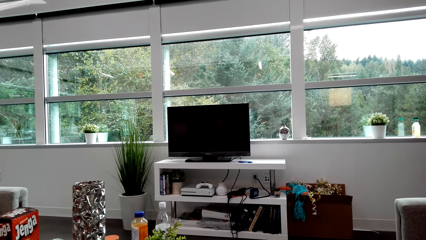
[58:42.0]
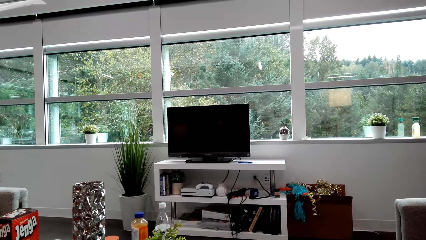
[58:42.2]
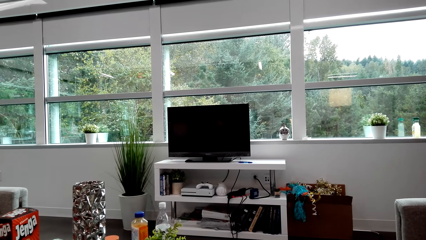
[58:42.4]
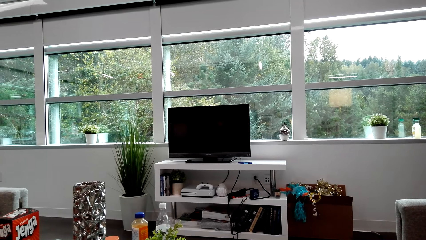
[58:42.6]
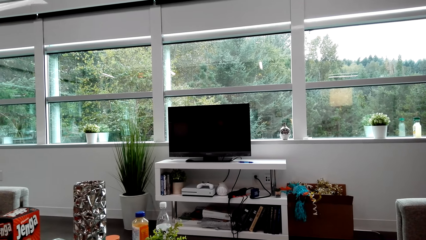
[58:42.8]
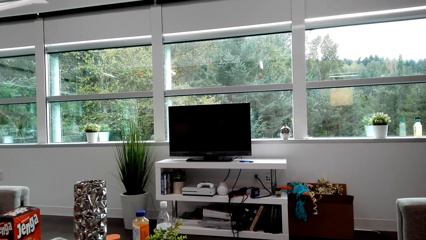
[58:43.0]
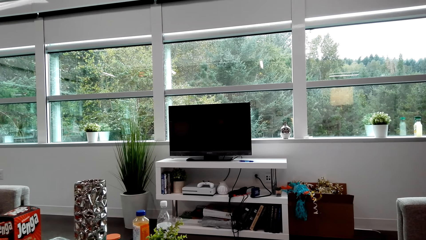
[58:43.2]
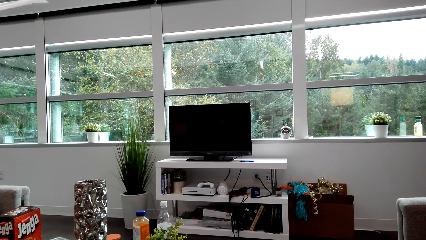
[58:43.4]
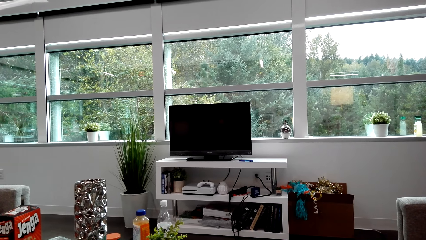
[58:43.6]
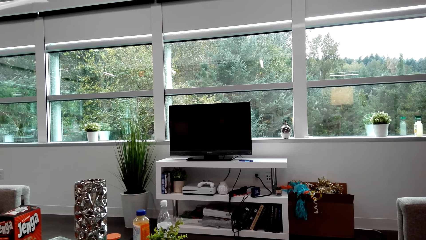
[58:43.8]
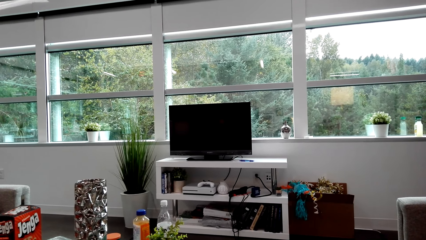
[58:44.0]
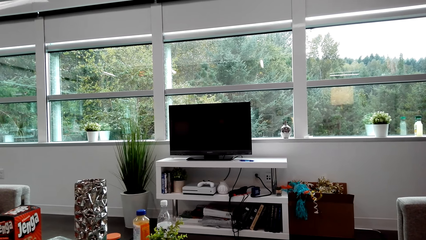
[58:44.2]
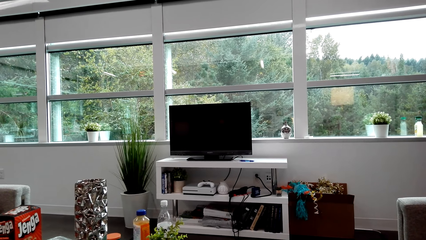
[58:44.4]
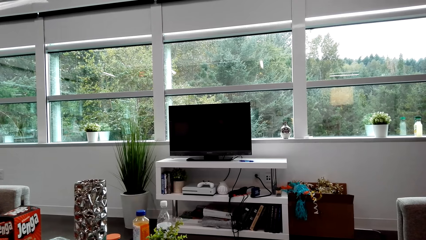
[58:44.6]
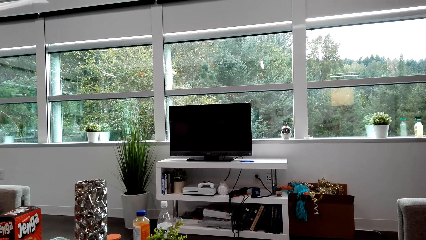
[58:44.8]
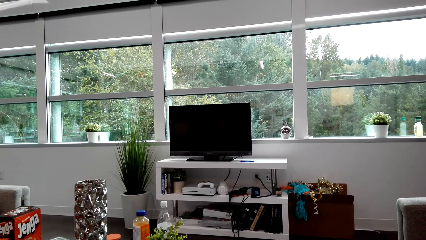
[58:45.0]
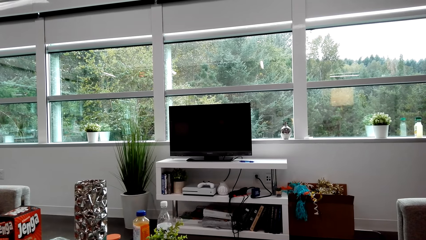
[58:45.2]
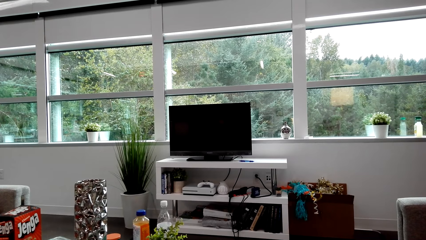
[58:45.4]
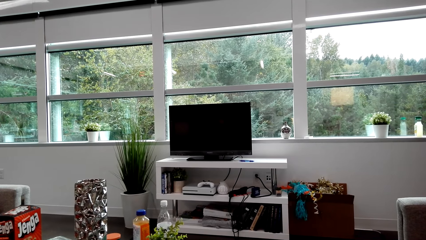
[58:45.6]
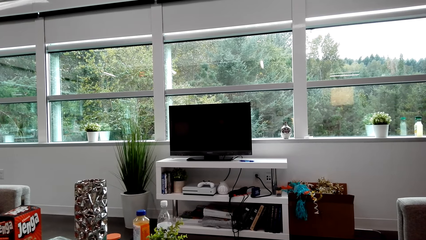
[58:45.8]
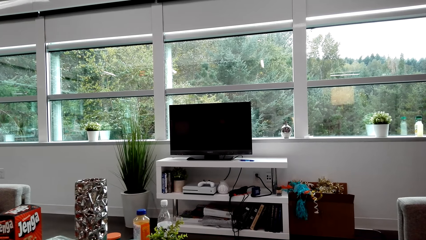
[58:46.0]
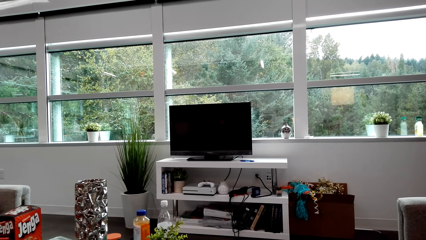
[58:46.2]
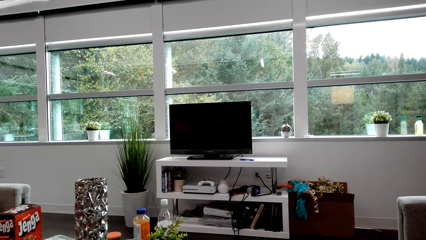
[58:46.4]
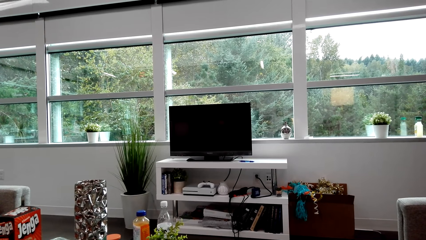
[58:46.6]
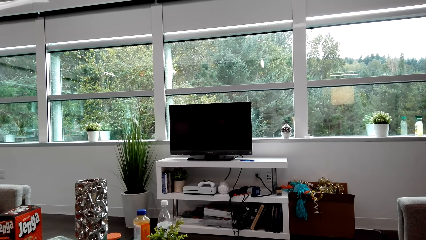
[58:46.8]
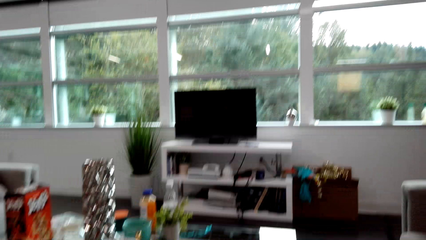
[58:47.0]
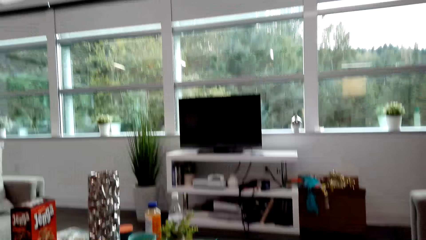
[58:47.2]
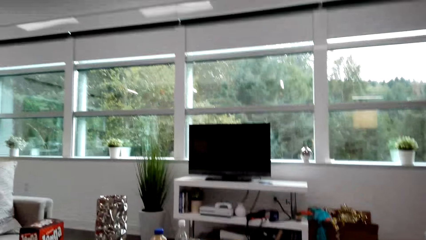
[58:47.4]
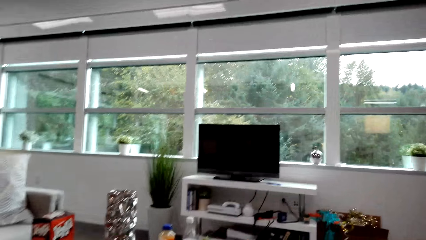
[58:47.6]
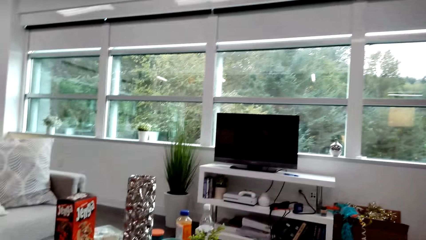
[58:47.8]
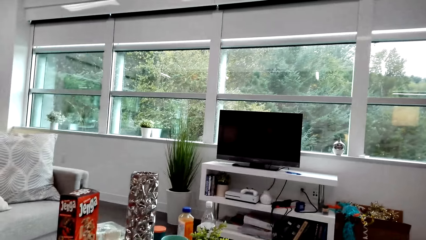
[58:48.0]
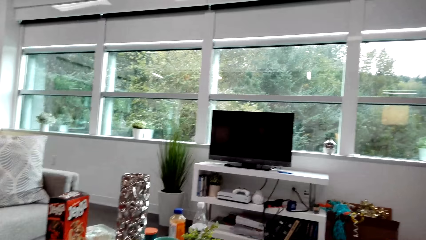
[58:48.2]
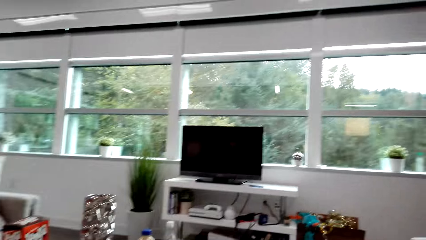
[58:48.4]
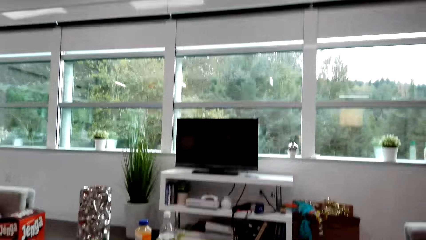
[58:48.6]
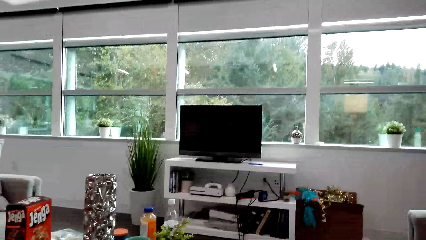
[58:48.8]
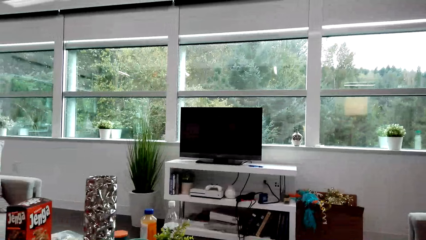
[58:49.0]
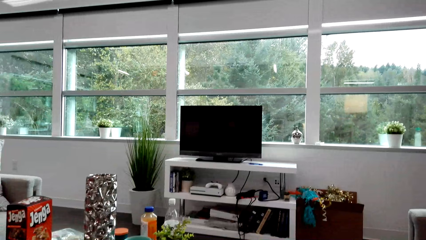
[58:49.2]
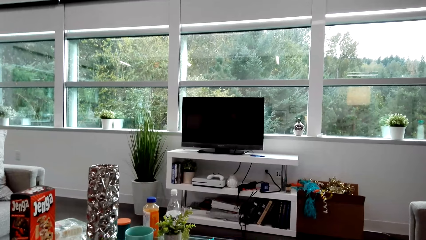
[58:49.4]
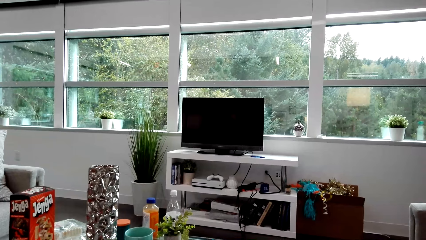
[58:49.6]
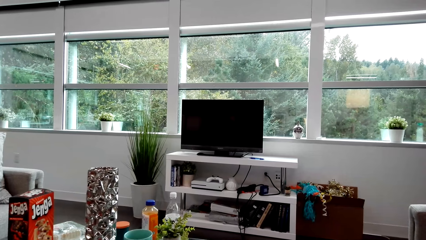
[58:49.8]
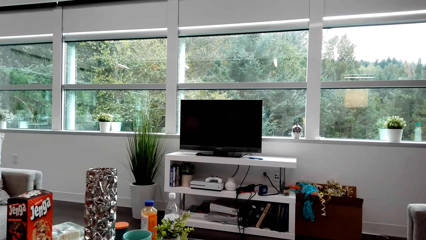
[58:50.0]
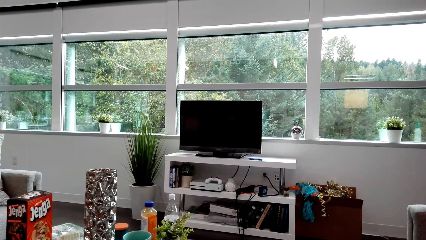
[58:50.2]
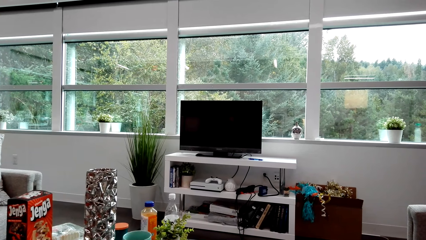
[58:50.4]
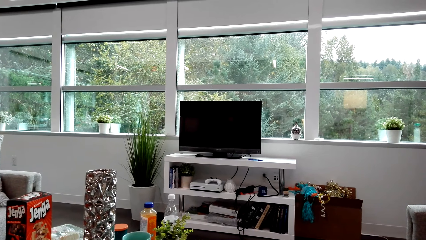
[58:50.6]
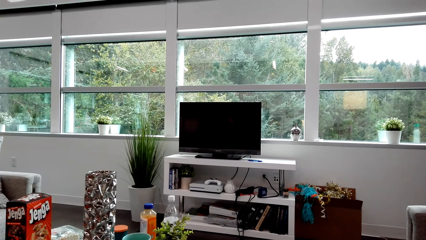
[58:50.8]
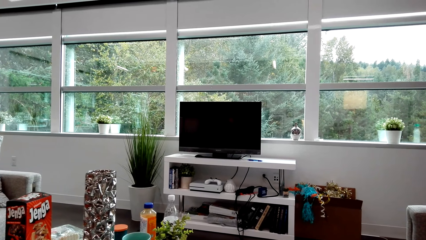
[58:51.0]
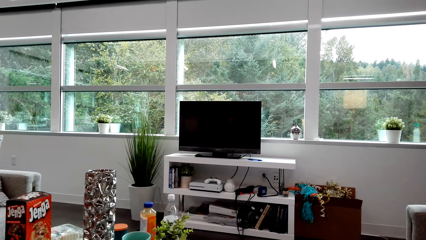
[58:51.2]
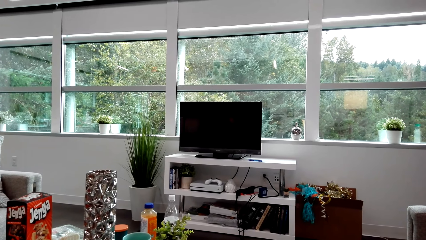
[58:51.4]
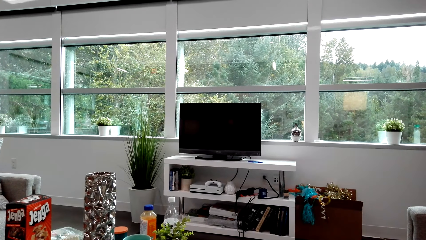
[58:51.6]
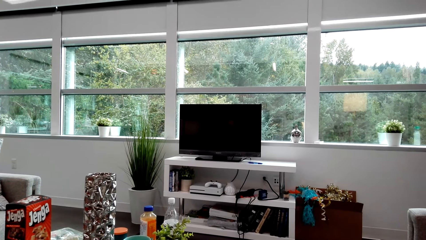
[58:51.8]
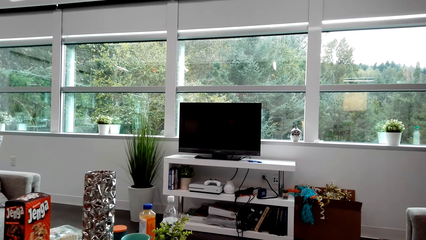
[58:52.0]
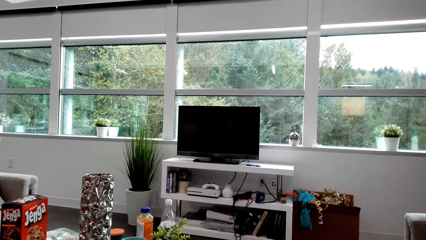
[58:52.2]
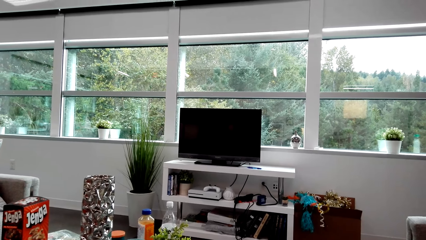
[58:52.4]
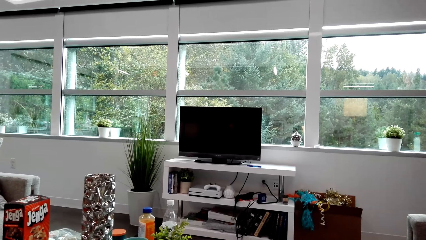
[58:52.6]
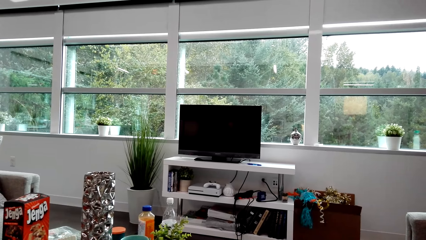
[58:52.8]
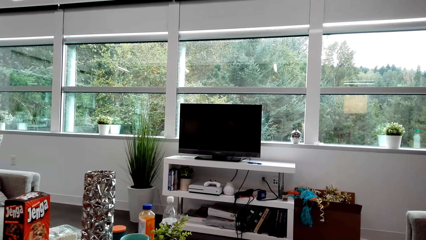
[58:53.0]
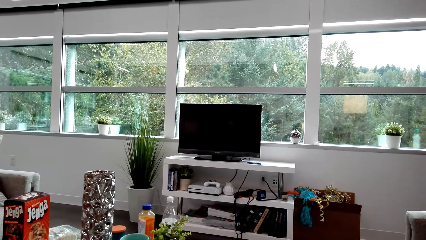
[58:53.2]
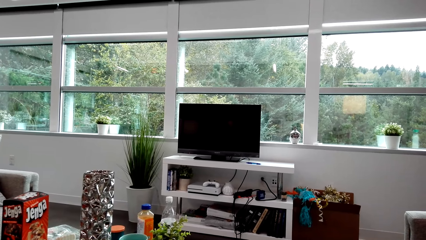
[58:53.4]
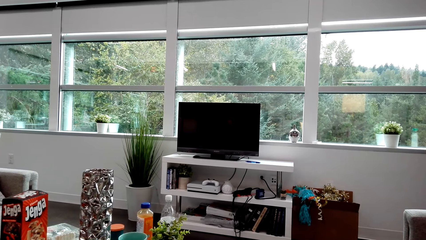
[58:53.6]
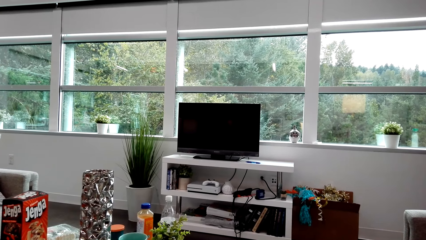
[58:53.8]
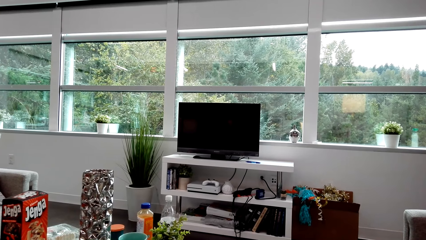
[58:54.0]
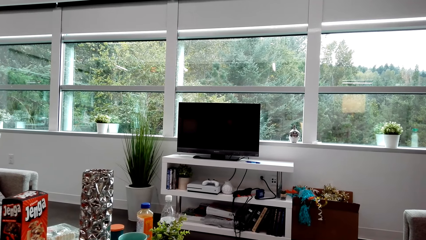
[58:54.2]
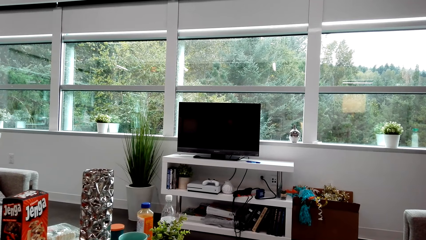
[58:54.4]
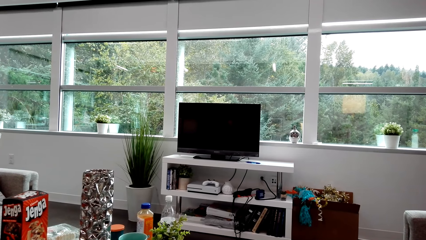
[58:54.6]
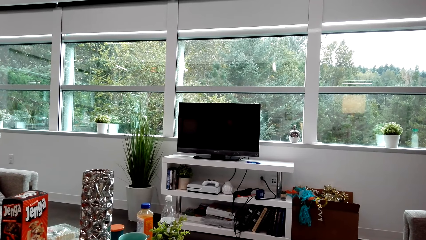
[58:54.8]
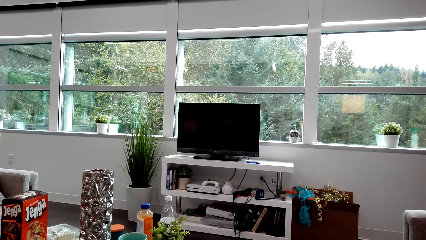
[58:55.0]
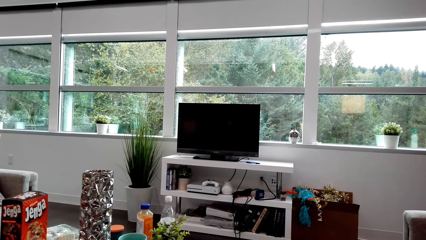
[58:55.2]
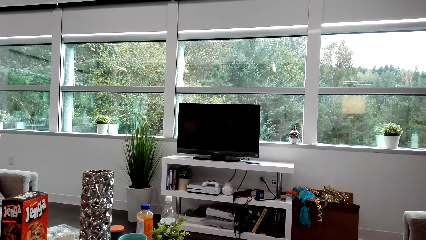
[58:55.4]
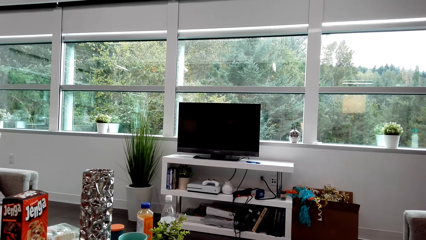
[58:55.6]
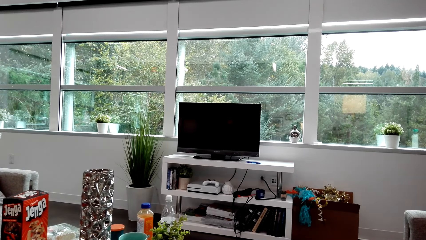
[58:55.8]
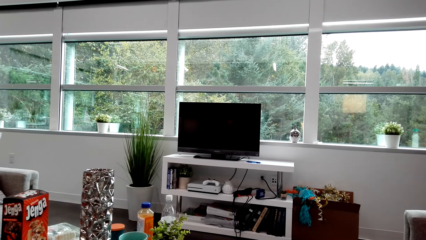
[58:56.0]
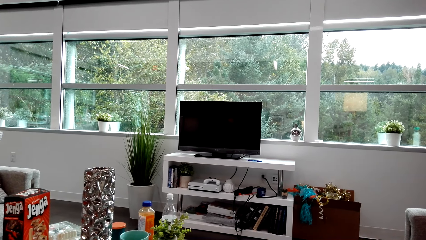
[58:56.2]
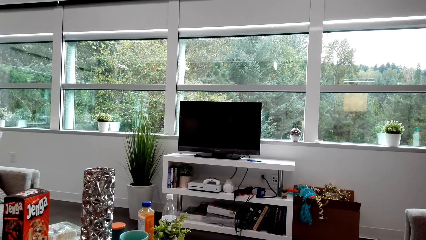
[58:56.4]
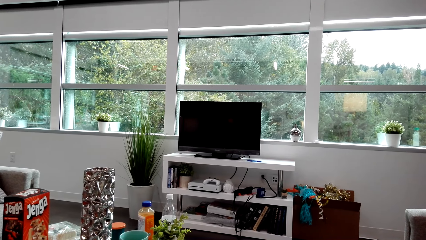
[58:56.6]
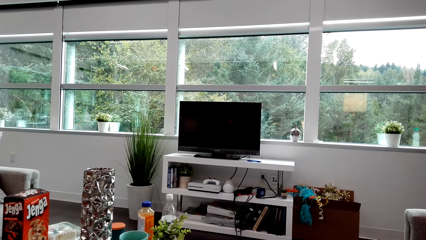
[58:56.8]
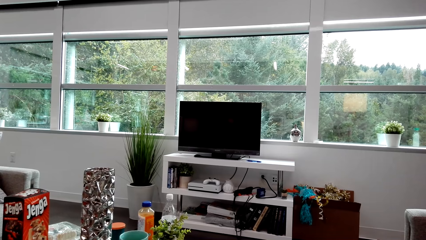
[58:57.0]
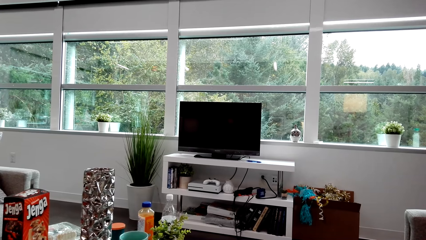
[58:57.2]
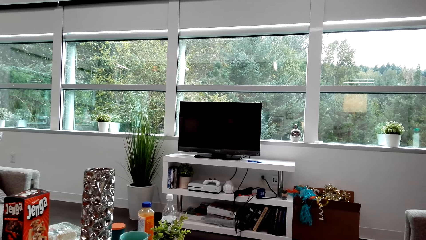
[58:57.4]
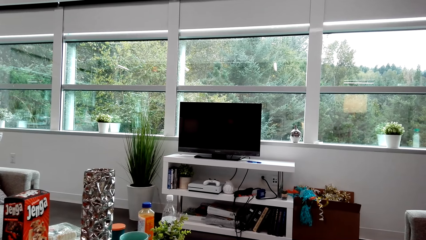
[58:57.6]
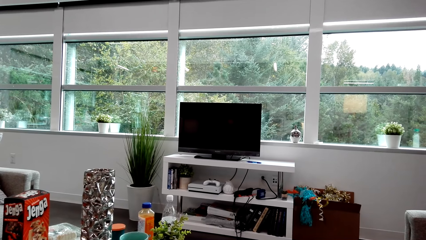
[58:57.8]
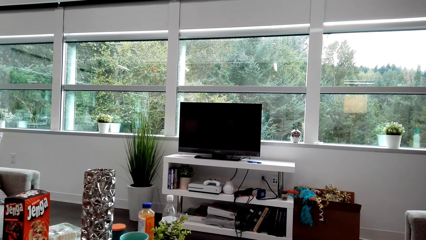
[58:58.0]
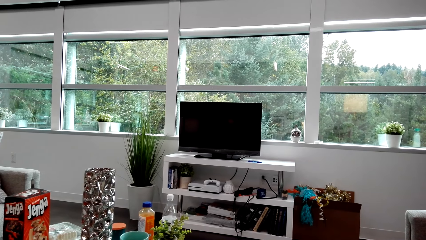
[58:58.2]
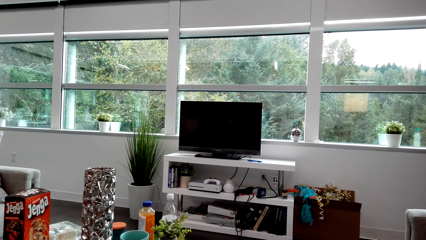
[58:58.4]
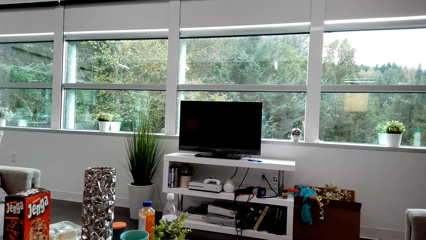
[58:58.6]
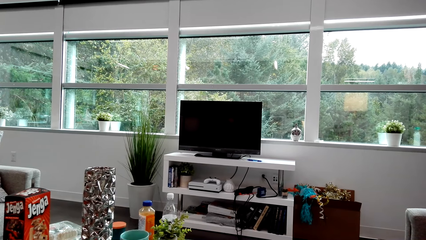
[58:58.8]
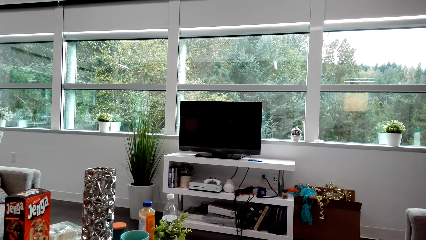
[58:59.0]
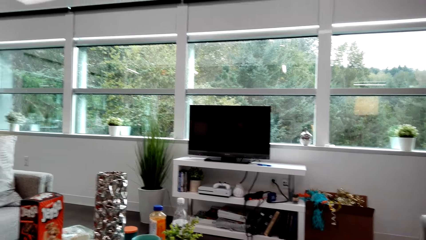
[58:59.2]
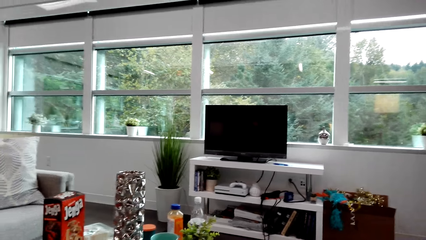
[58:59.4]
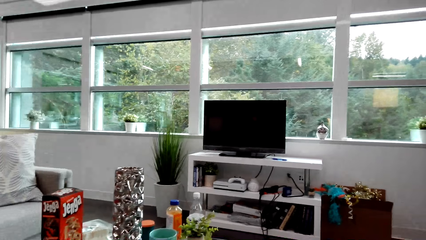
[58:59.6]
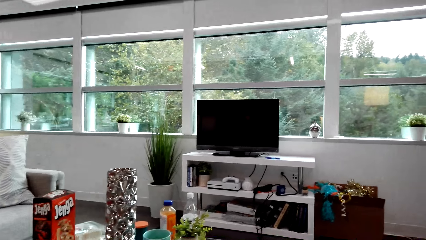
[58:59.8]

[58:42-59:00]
A lady dialogues with the camera wearer. The camera wearer looks around. The lady dialogues with the camera wearer. The camera wearer stares at something. They dialogue with the lady. They look around.
